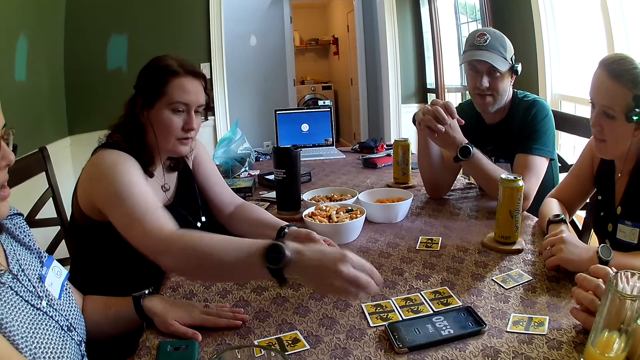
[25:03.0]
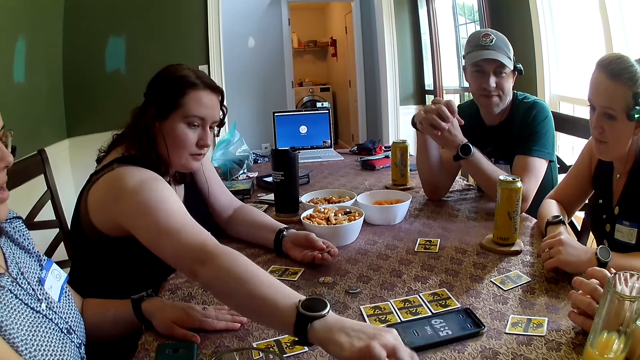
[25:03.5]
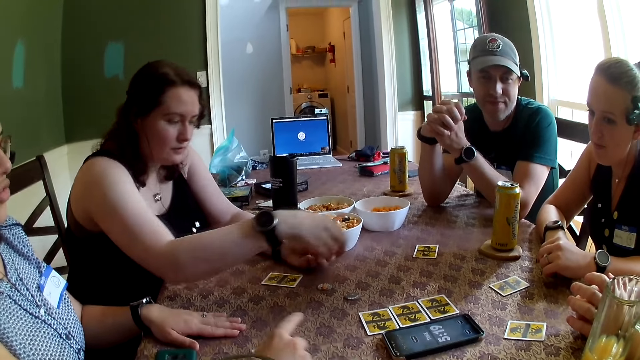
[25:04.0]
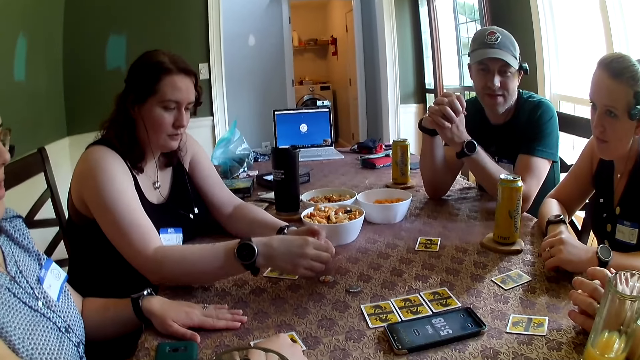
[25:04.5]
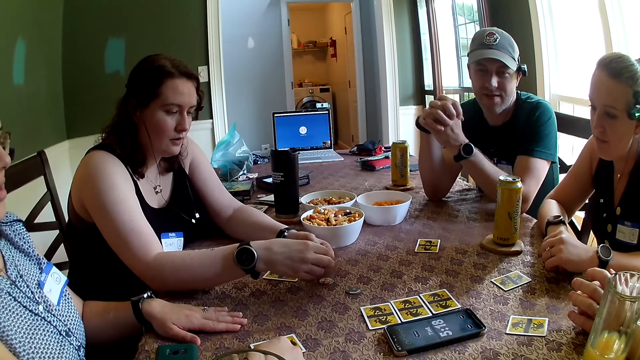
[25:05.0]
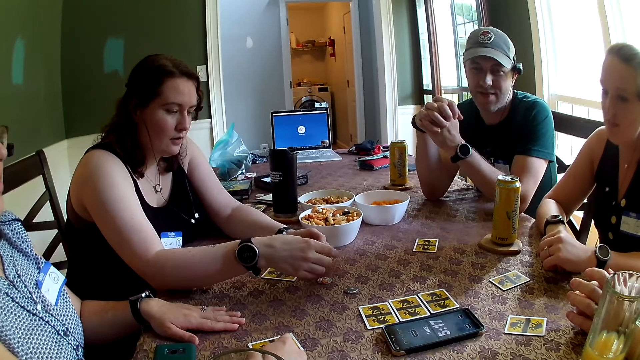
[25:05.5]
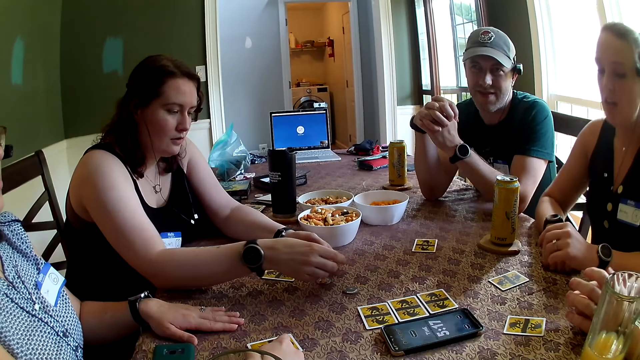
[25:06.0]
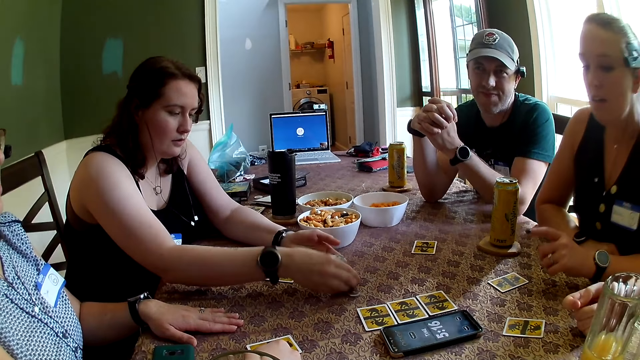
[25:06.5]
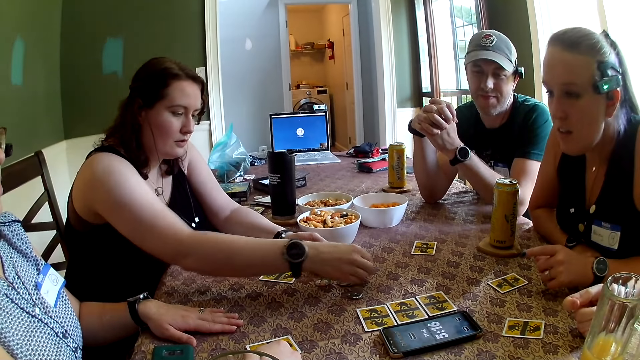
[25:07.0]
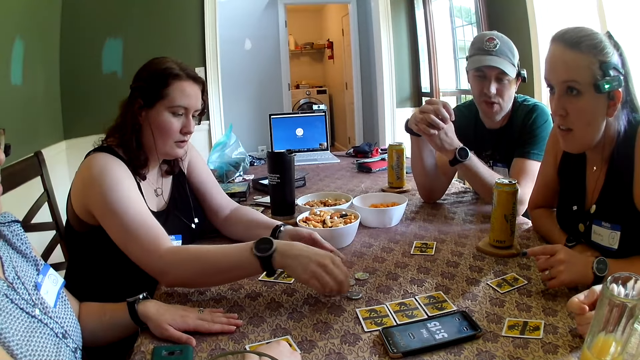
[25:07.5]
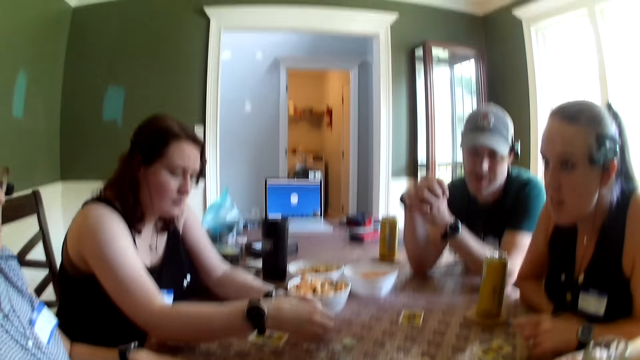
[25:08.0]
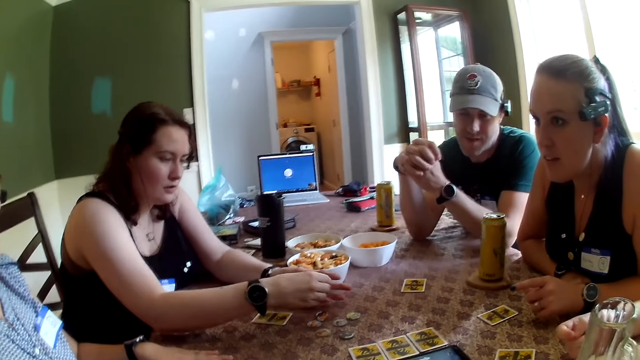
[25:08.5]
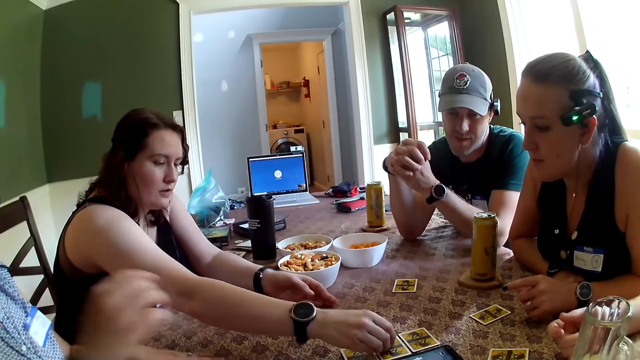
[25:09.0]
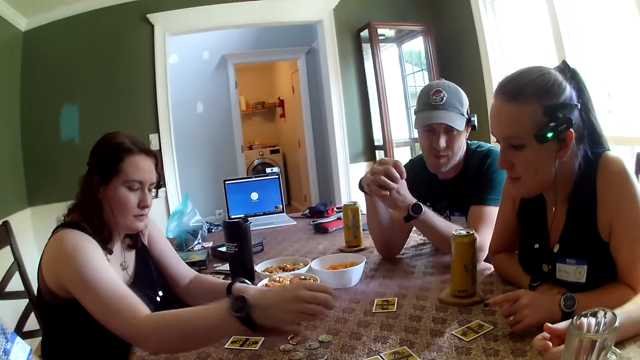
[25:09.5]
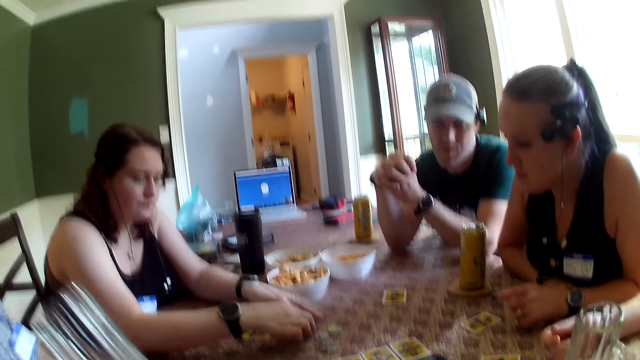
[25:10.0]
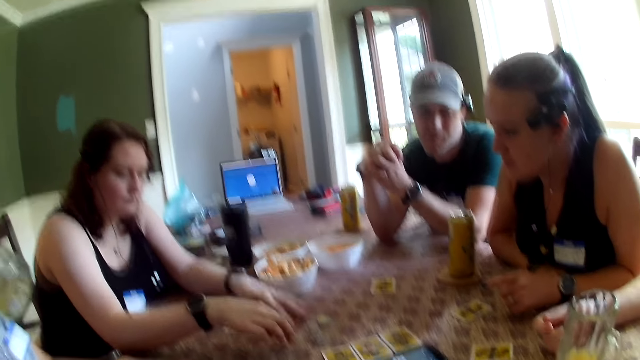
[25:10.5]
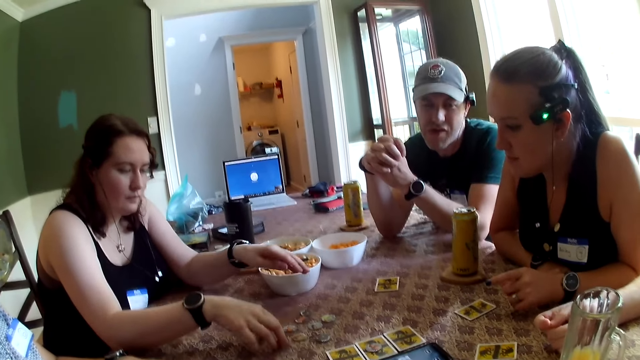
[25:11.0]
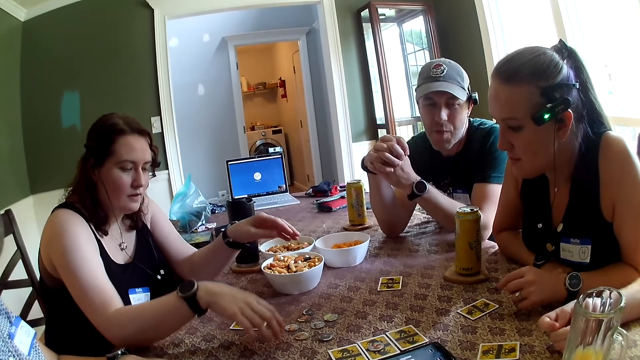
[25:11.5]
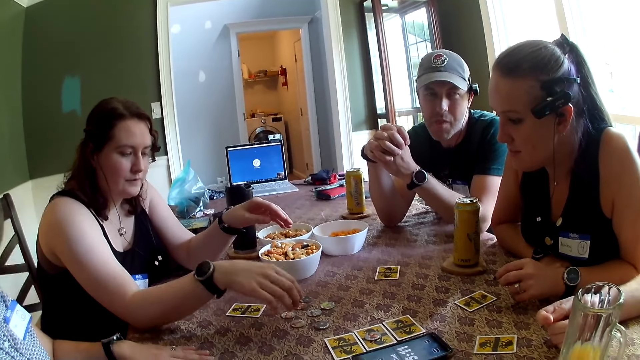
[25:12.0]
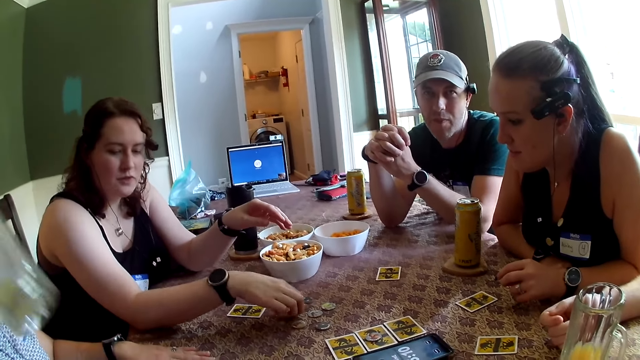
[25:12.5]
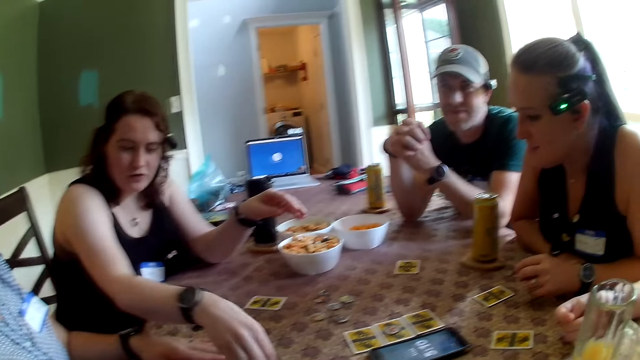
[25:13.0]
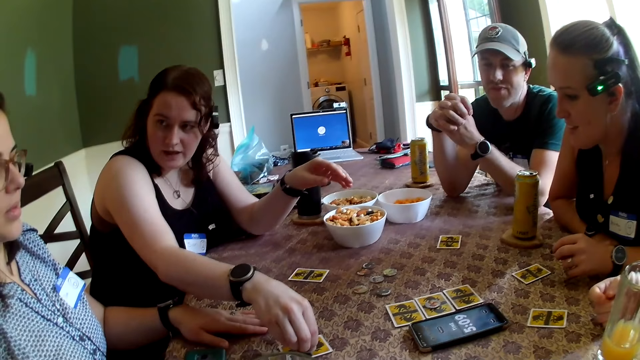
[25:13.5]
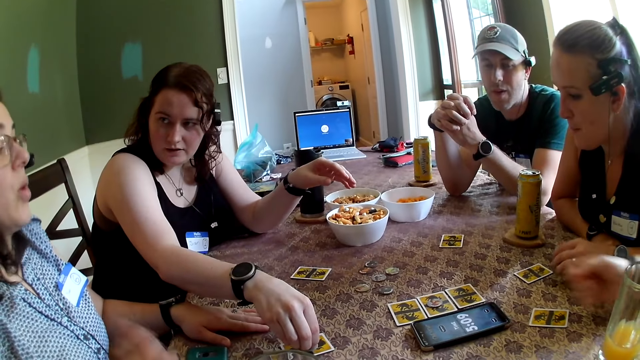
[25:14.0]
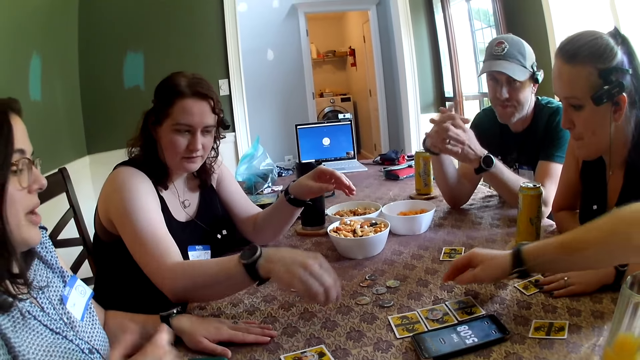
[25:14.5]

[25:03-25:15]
A woman places the coin in her right hand on the table. The woman picks up a coin with her right hand from her left hand, and places the coin in her right hand on the table. The woman picks up some coins with her right hand from her left hand. The woman places a coin in her right hand on the table. She does so again. The woman picks up a coin with her right hand from her left hand, and places a coin in her right hand on the table. The woman picks up a coin with her right hand from her left hand, and places a coin in her right hand on a card on the table. The woman places a coin in her right hand on the table. Another woman holds her cup of juice in her right hand. The other woman drinks from the cup of juice in her right hand. The first woman moves a coin on the table with her left hand. The first woman picks up a coin with her right hand from the table, and places the coin in her right hand on the card on the table.

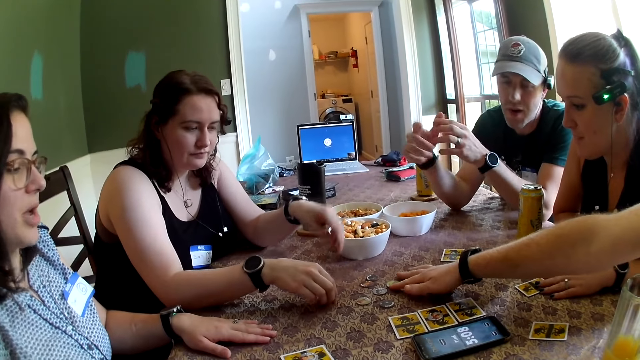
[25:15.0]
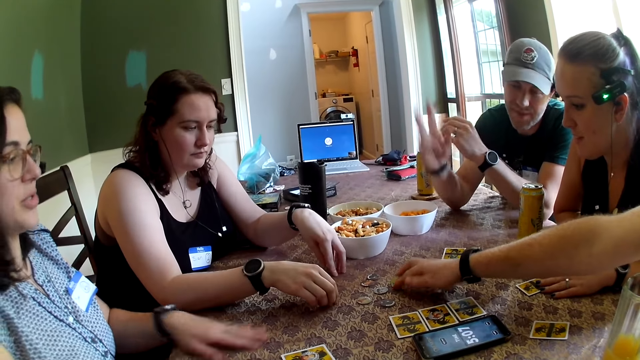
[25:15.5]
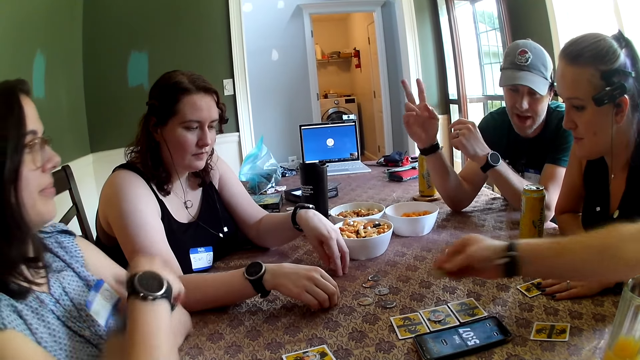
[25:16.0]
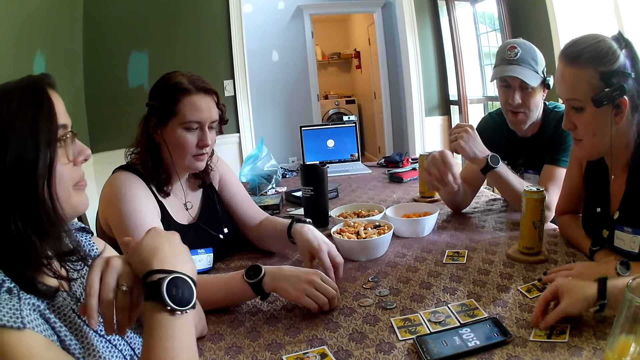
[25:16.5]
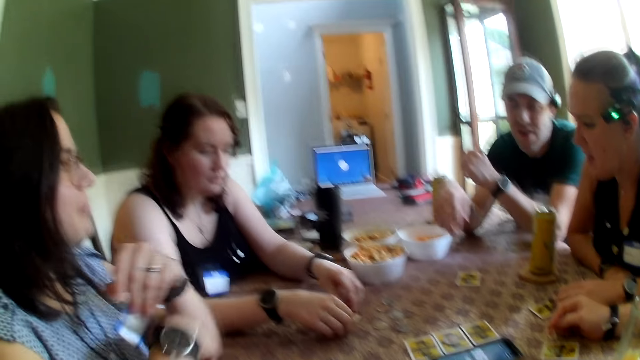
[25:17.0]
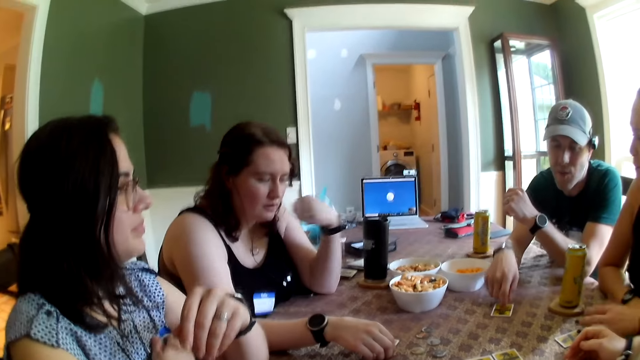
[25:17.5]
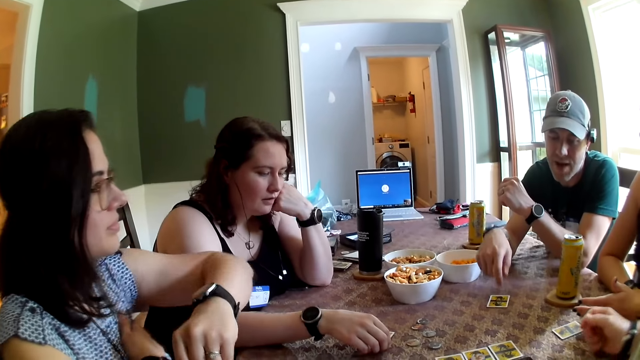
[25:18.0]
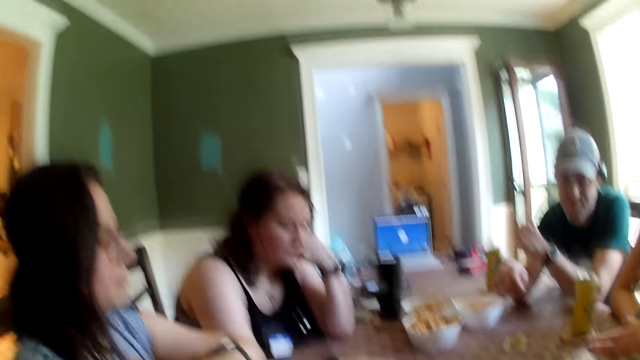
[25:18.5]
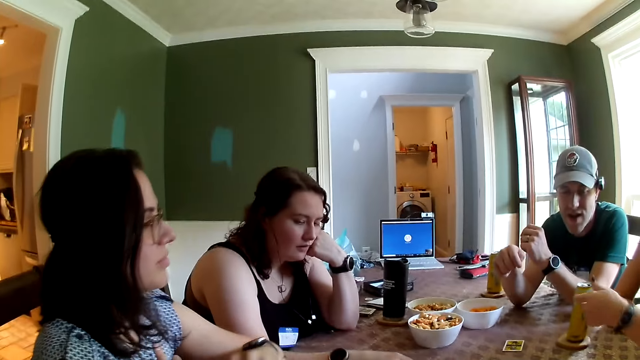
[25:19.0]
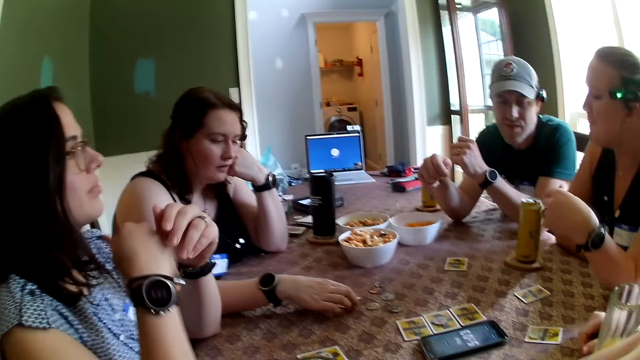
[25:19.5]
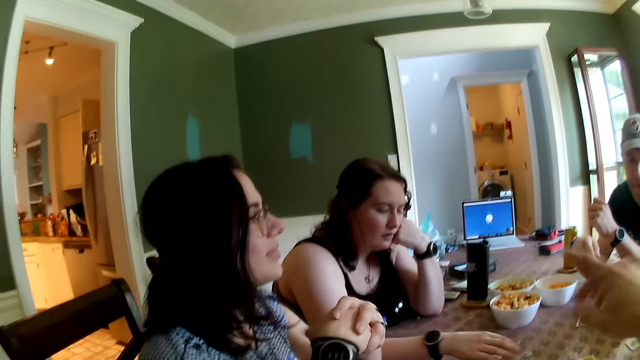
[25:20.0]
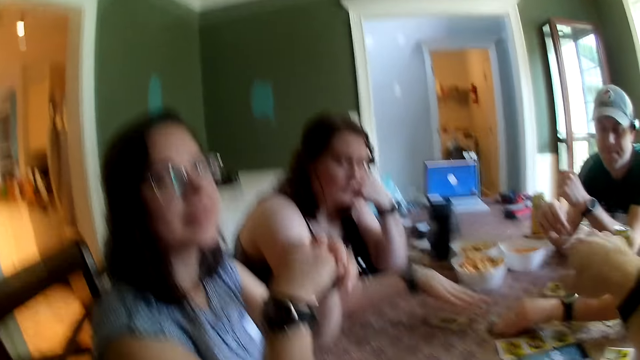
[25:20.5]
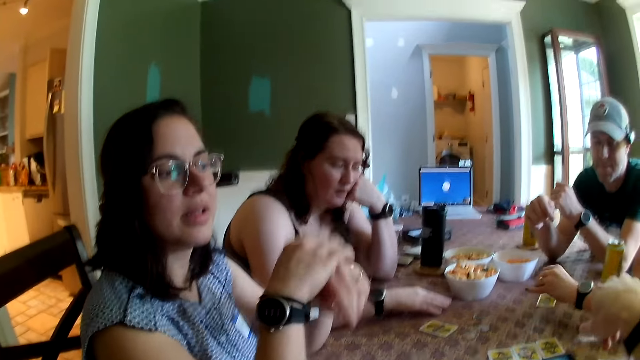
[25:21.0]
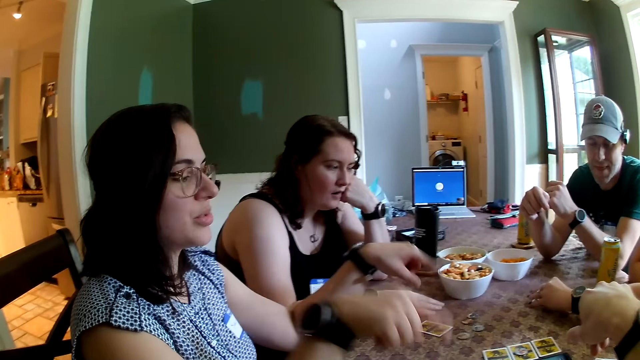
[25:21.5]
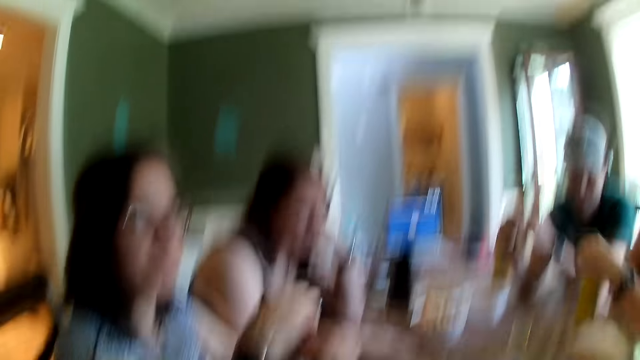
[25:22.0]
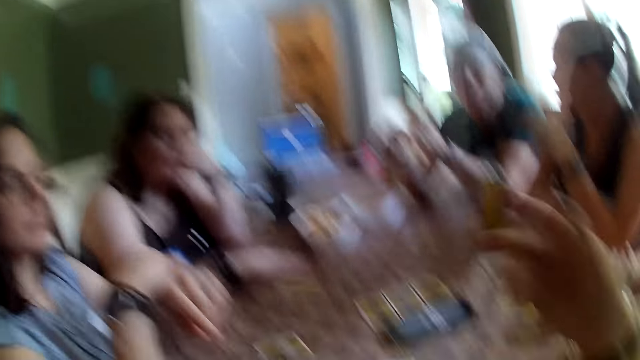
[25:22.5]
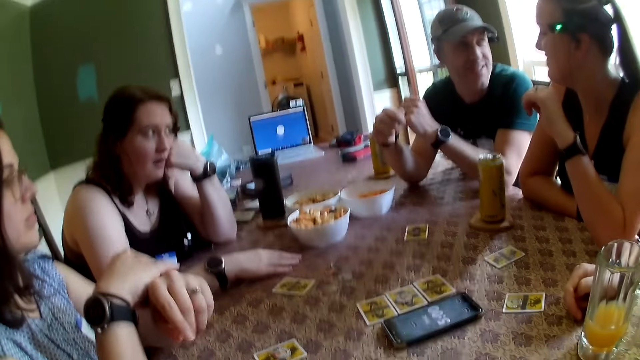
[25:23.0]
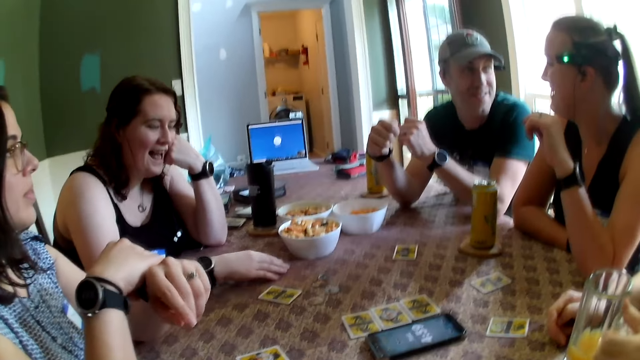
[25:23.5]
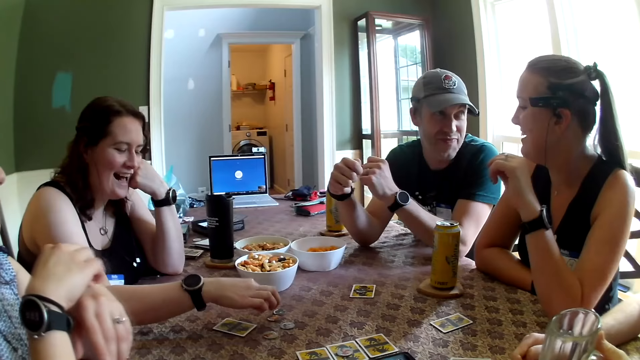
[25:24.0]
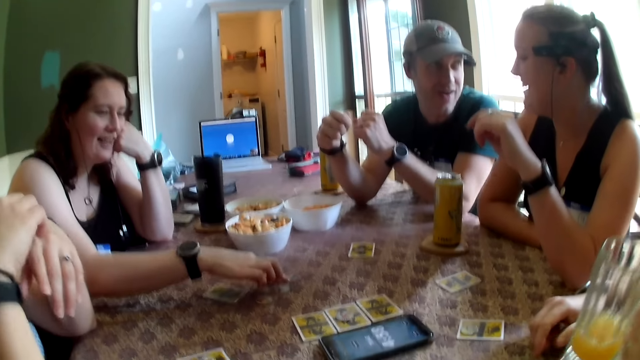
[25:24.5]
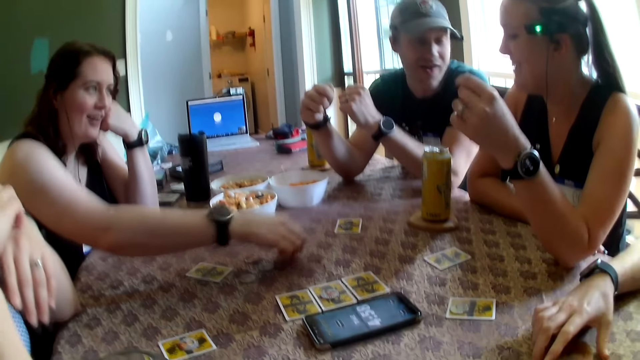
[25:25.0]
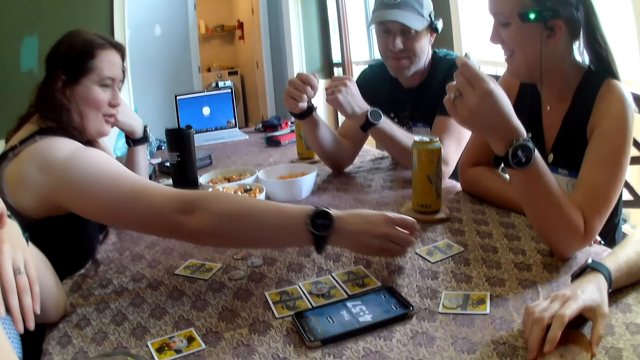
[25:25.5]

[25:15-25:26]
A man picks up a coin from the table with his right hand. The man places the coin in his right hand on a card on the table. A woman moves a card on the table with her left hand. Another man taps his right hand on a card on the table. Another woman picks up a coin with her left hand from the table, and places the coin in her left hand on a card on the table. The camera wearer is playing cards. The first man picks up his cup of juice from the coaster with his left hand. The first woman moves a coin on the table with her right hand. The first woman picks up a coin with her right hand from the table.
